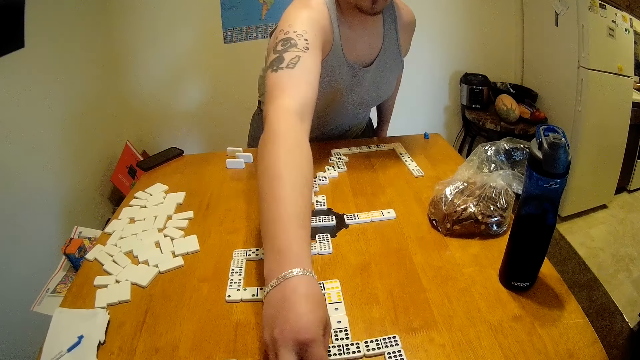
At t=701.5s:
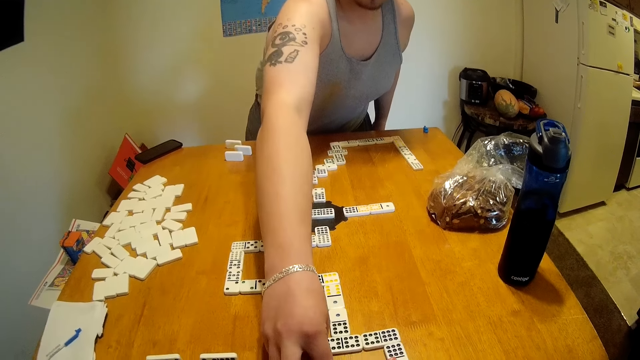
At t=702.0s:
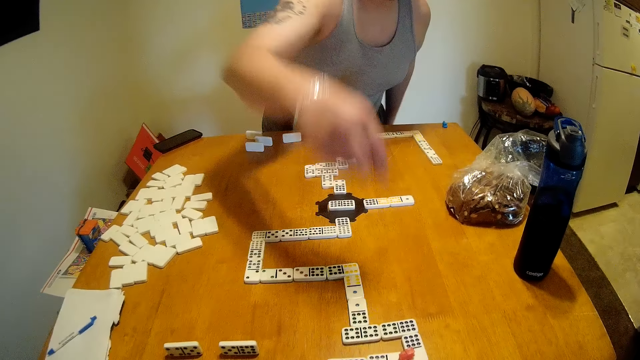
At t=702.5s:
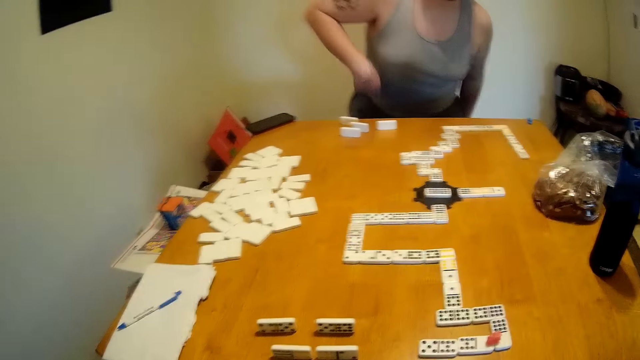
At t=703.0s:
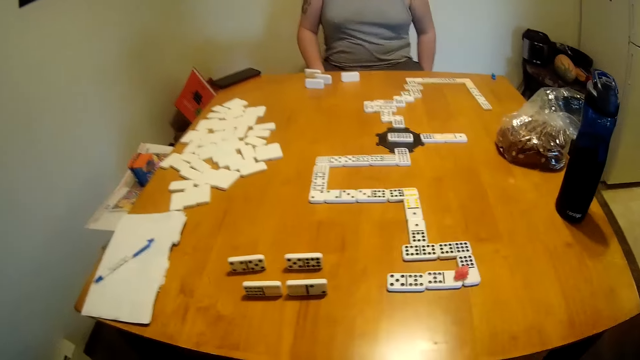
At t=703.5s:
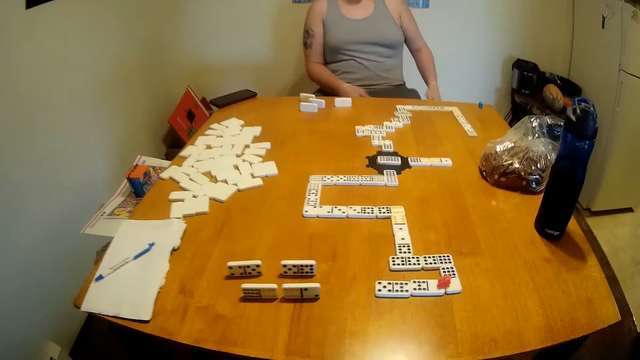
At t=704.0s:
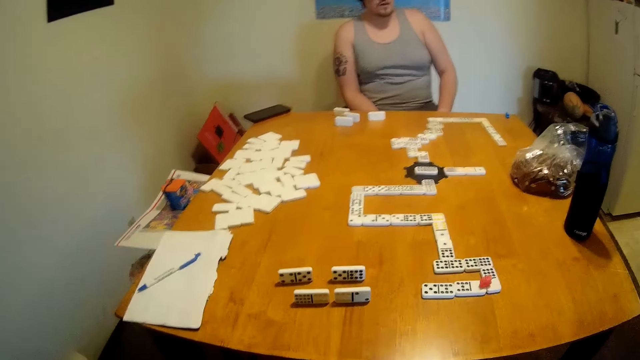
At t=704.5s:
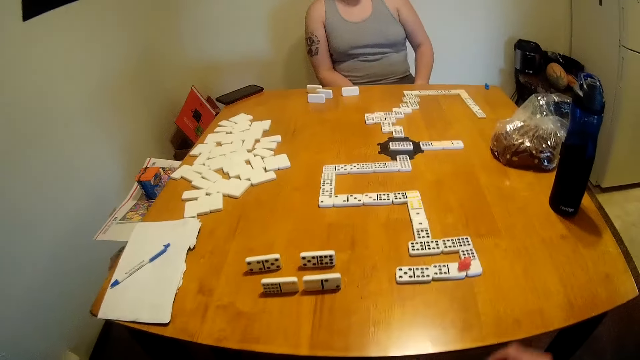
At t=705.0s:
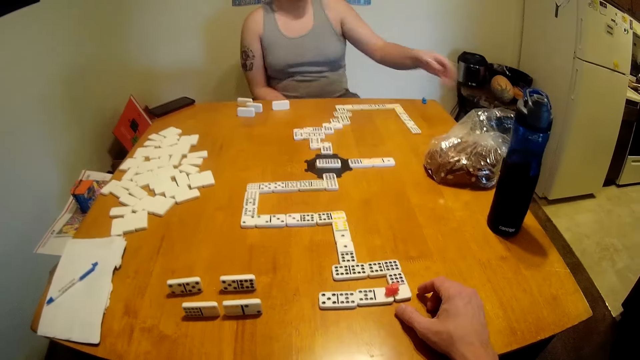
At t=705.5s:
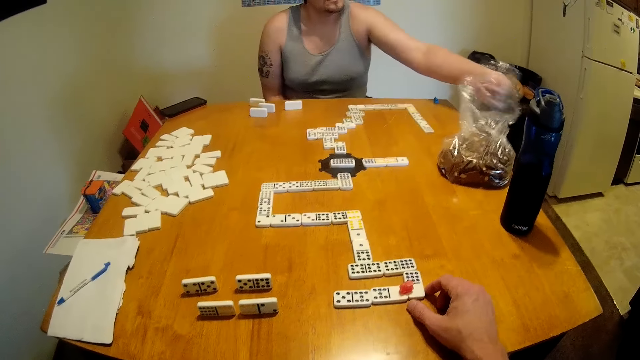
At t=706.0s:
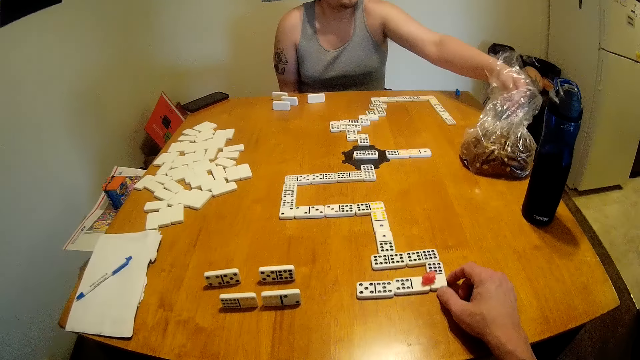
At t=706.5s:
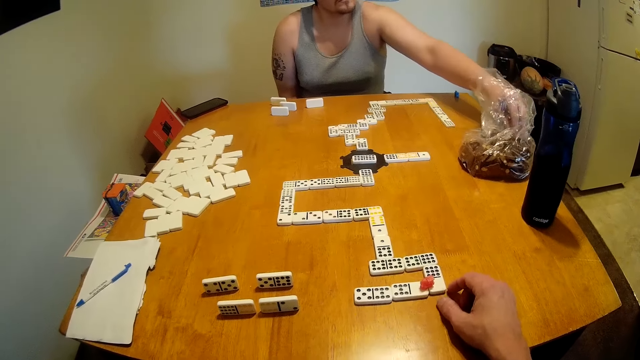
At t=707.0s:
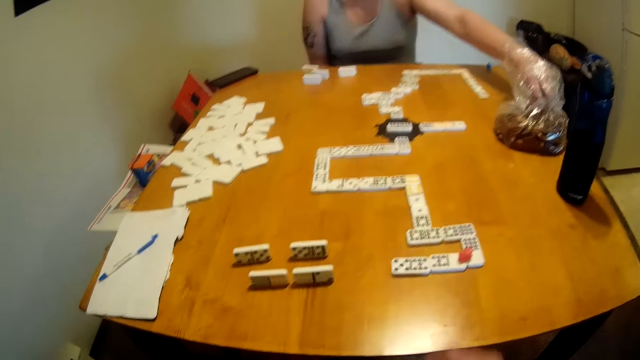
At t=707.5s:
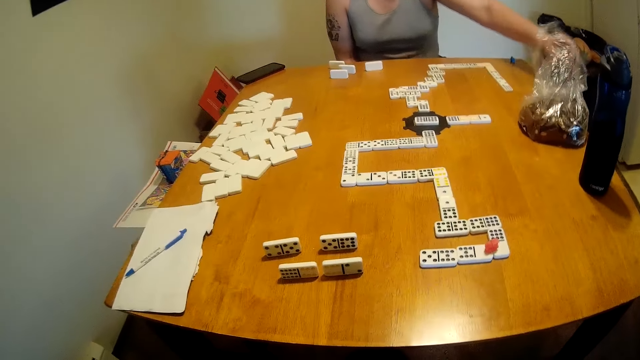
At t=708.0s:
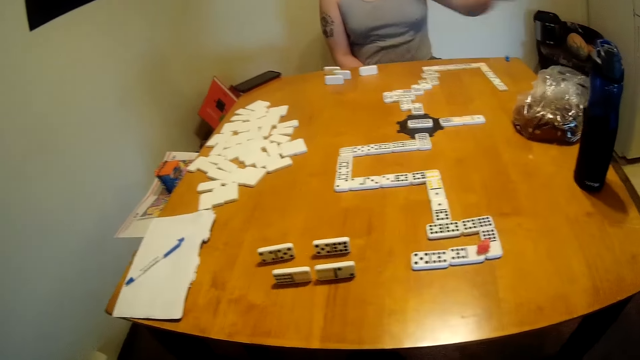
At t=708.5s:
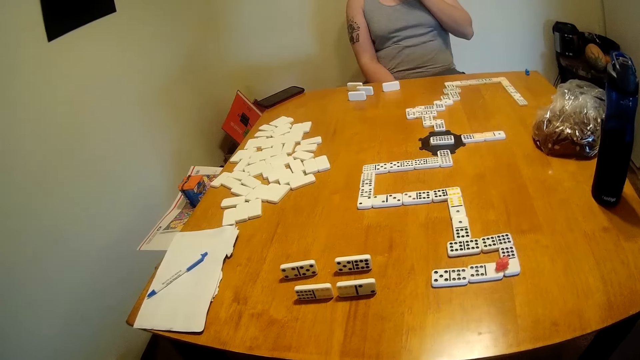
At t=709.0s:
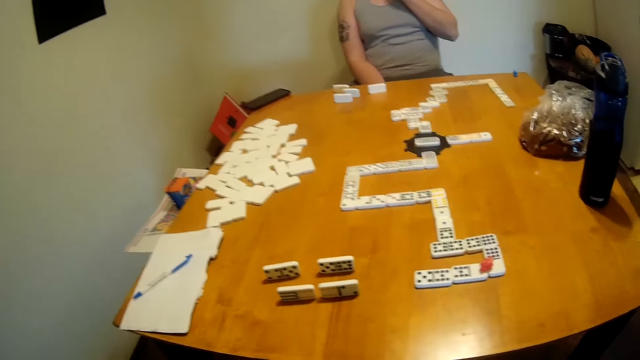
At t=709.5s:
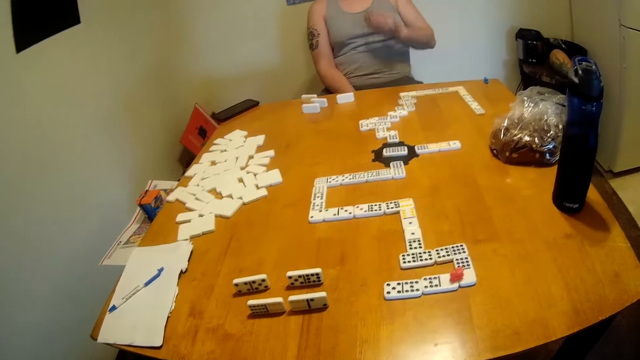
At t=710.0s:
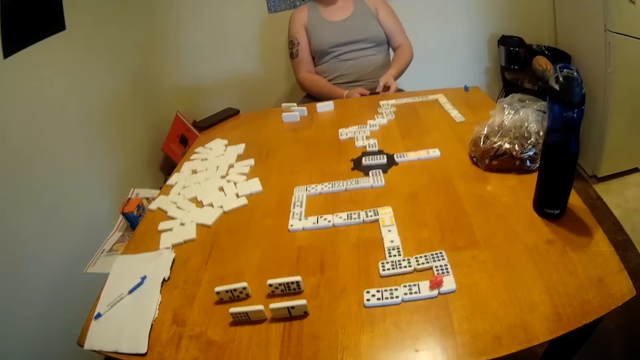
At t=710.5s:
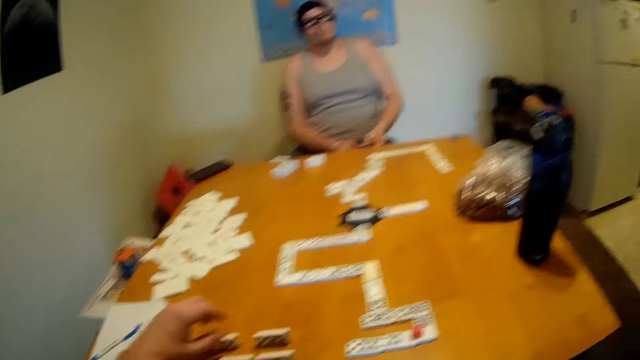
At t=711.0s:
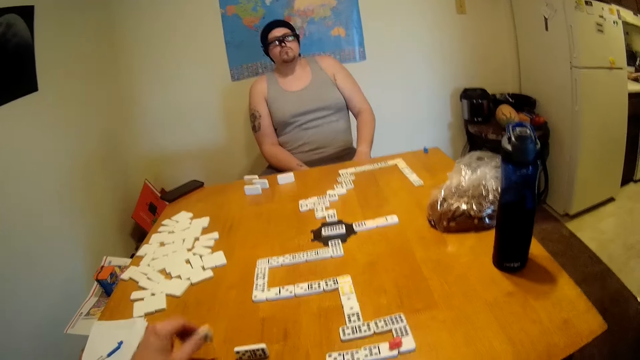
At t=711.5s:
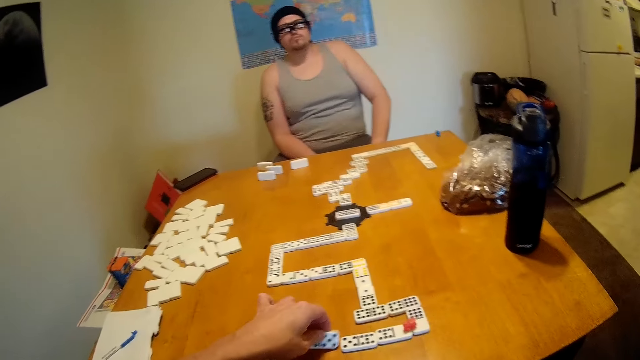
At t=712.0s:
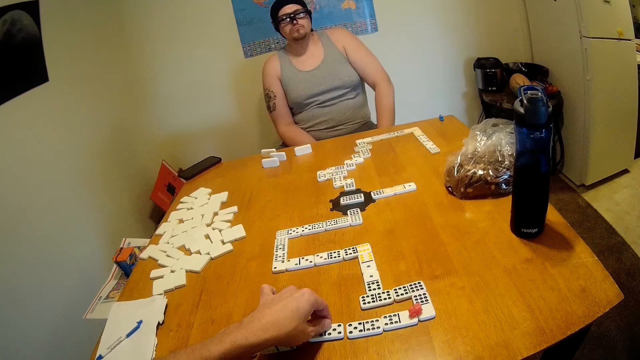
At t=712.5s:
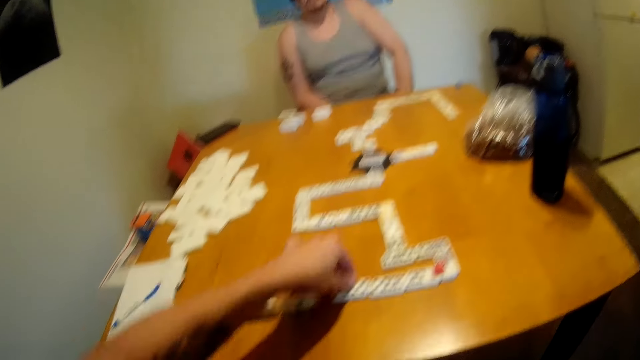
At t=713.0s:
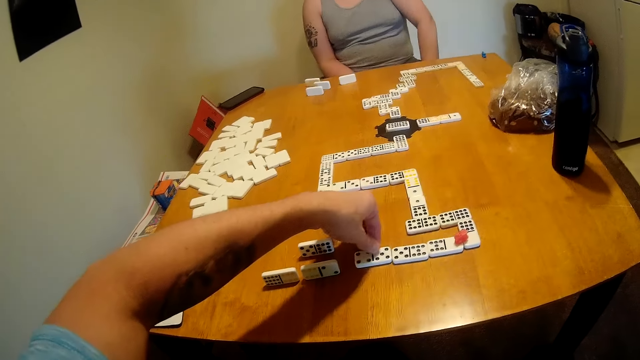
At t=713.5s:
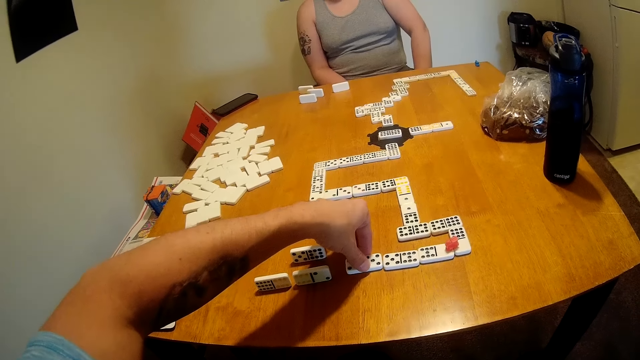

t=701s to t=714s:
A man places the tile or dice at the end of a domino chain. The man sits down. The camera wearer converses with the man. They look around the table. The man looks around the table. The camera wearer holds a rectangular dice. The man picks a snack and places his left hand in a plastic bag. The camera wearer converses with the man. The man lifts something from the plastic bag and eats a snack. The camera wearer looks around the table. The man looks around the table. The camera wearer lifts a tile from the table. They place the tile at the end of the domino chain.

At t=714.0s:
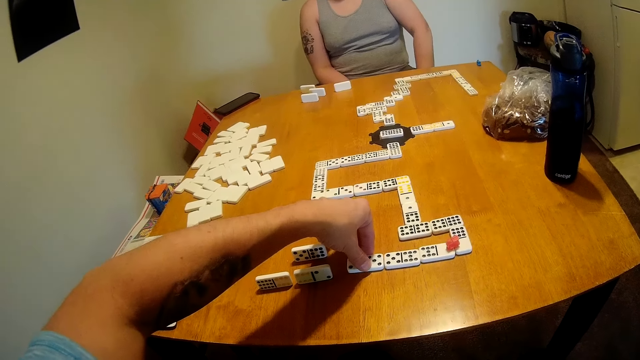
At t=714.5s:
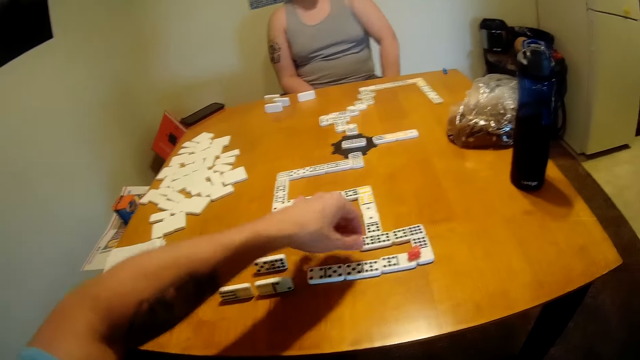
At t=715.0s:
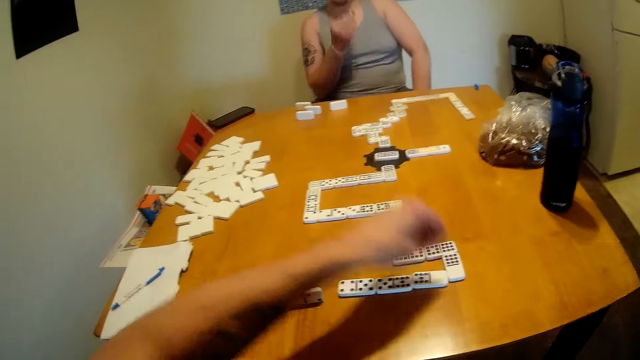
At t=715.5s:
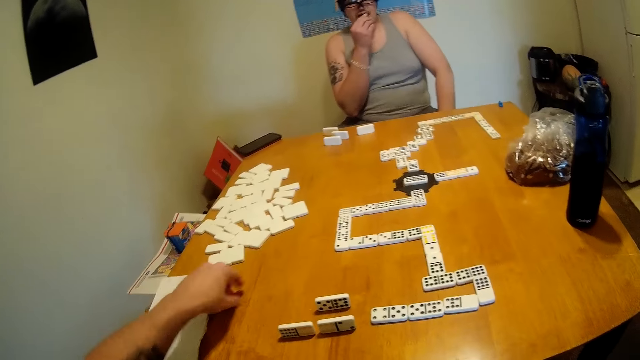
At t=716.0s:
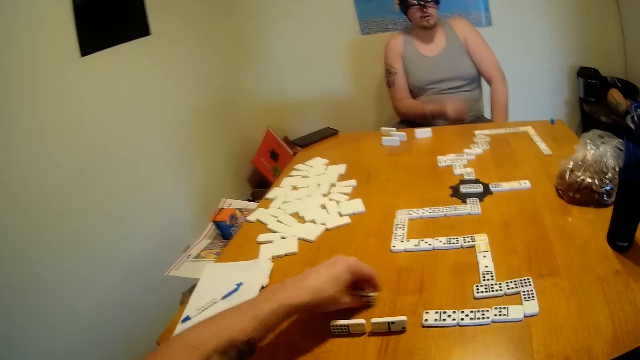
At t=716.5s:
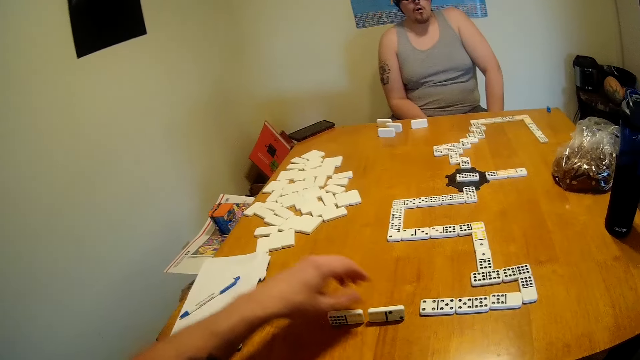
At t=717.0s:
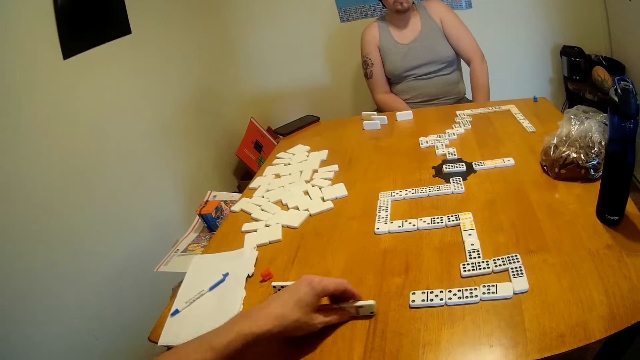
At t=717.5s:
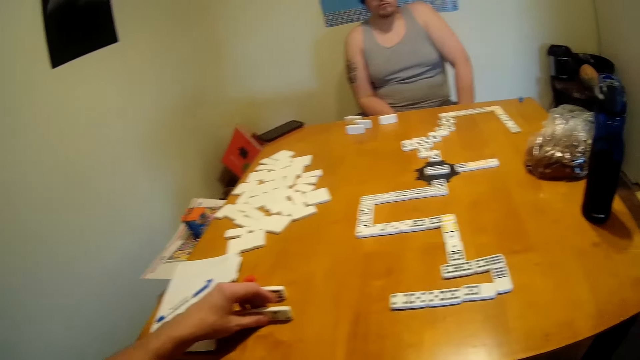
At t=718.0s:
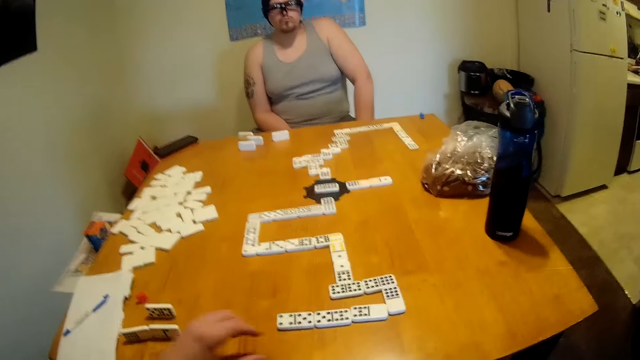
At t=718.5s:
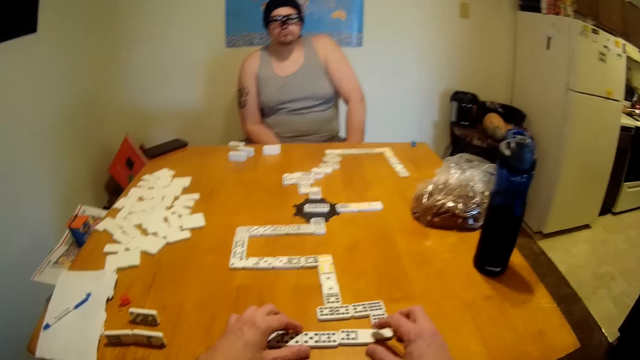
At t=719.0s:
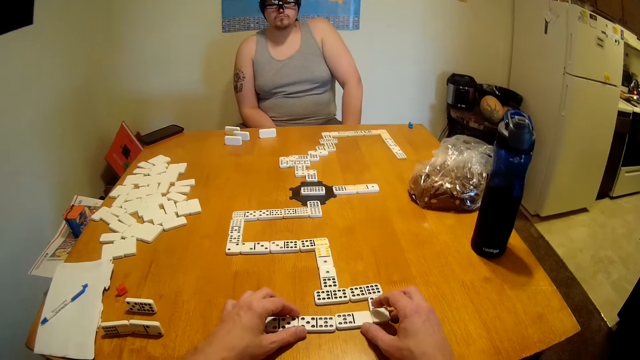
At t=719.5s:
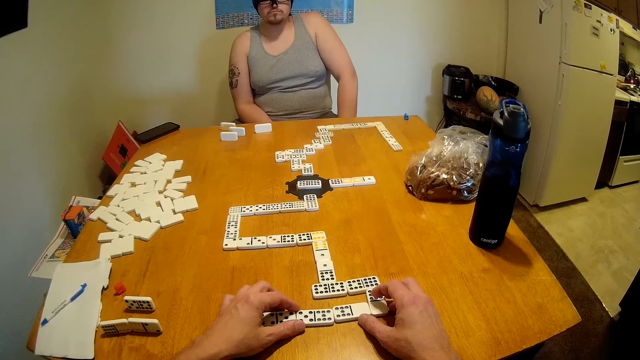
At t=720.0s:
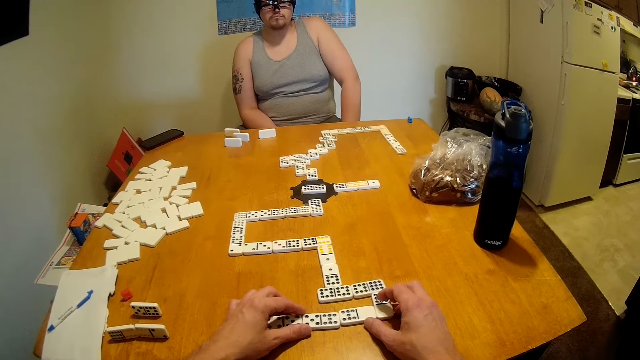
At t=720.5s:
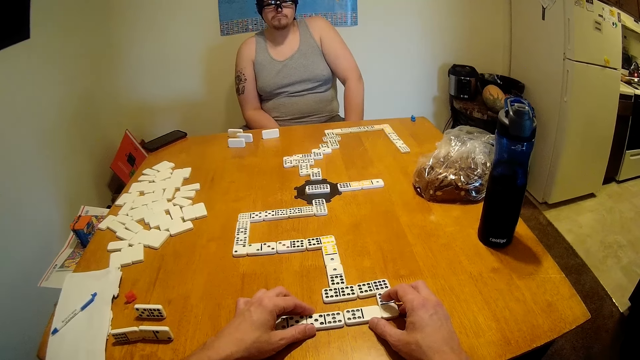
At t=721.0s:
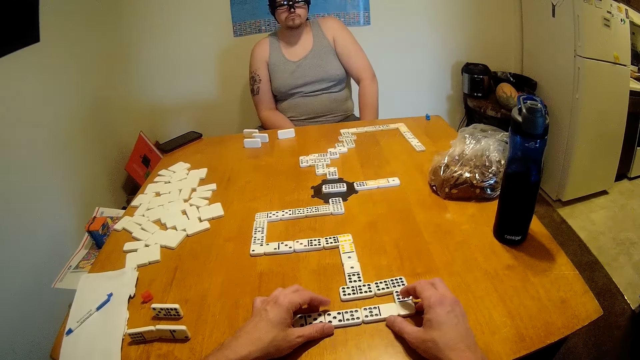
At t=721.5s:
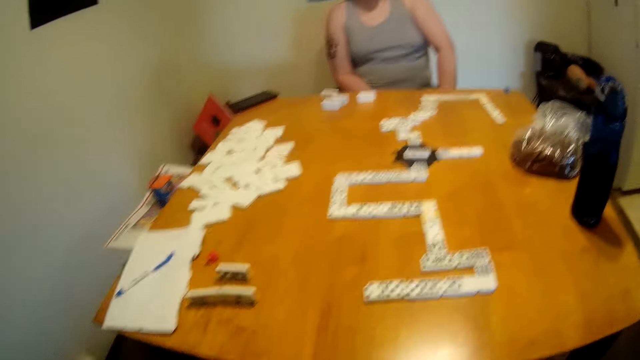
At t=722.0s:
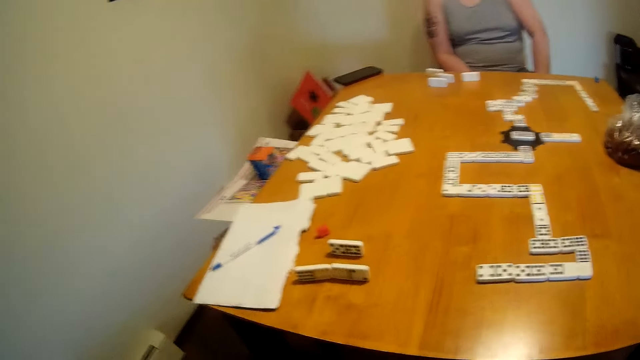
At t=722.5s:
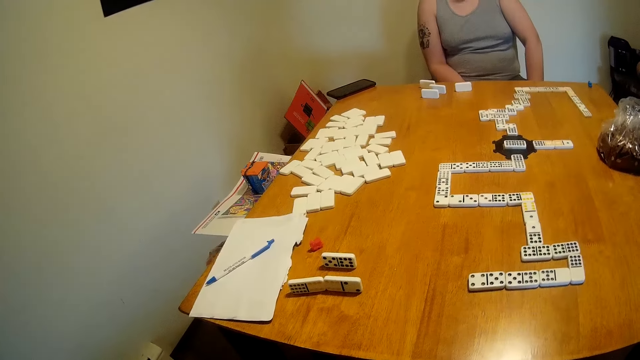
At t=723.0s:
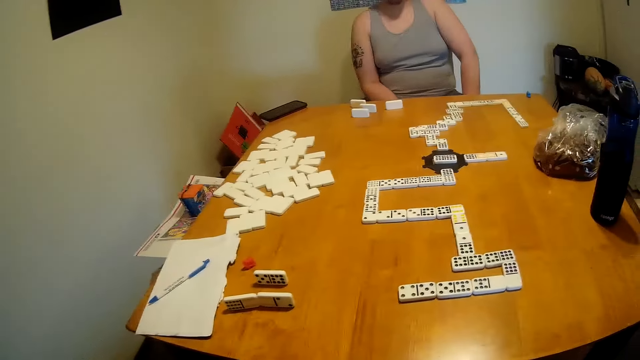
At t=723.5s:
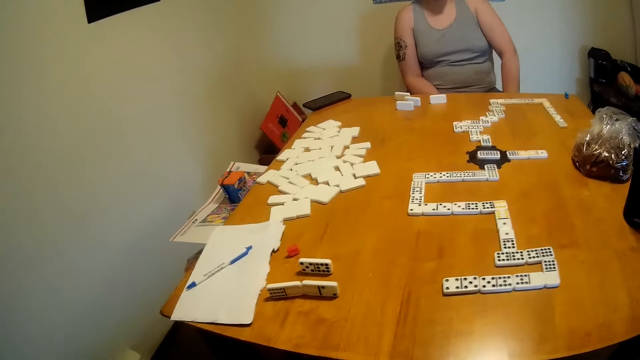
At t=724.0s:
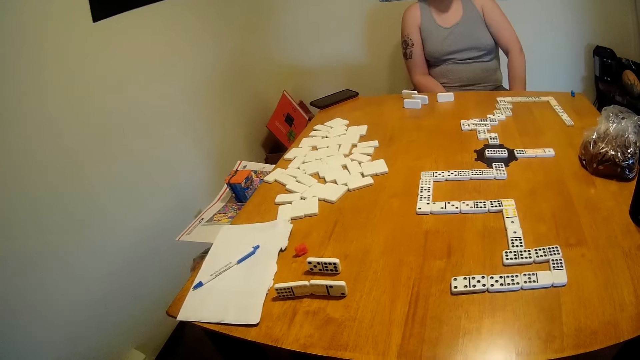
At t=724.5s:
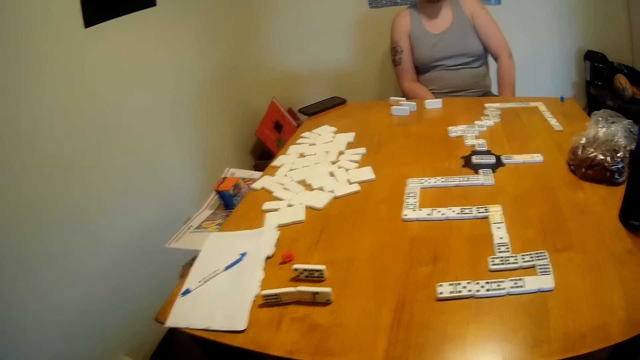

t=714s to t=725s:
The camera wearer picks a marker from the domino chain. A man eats a snack. The camera wearer places the marker on the table and moves a tile or dice on the table. The man looks around the table. The camera wearer moves tiles on the table, adjusts the tiles on the table, and looks around the table.
